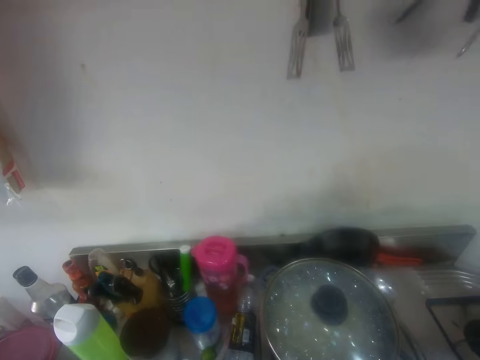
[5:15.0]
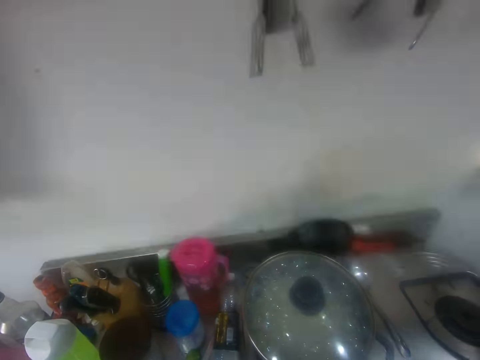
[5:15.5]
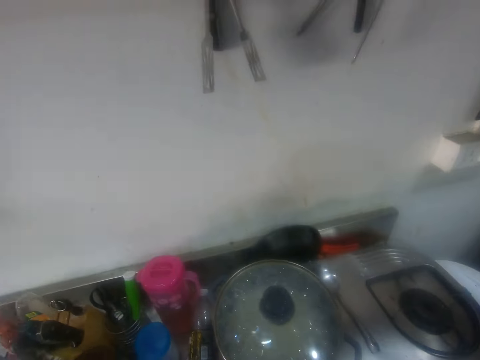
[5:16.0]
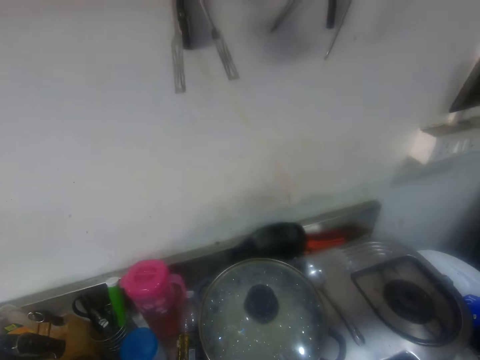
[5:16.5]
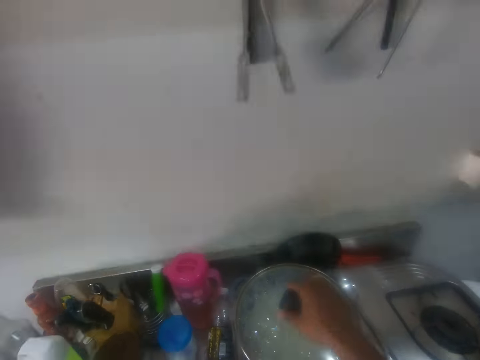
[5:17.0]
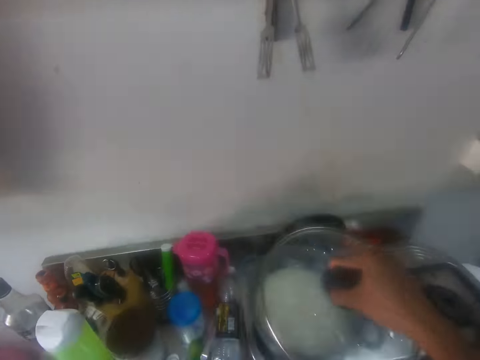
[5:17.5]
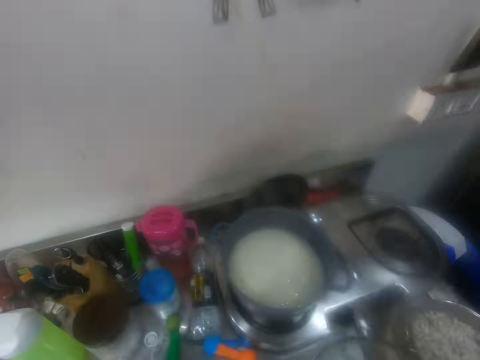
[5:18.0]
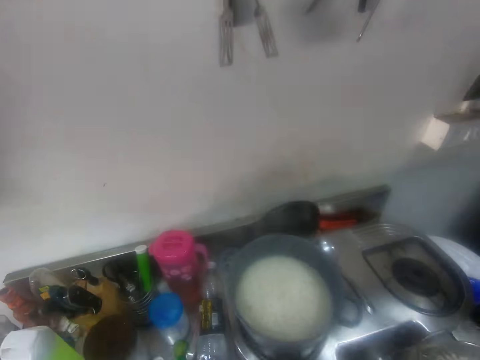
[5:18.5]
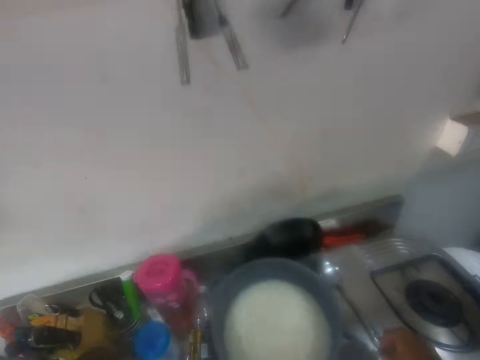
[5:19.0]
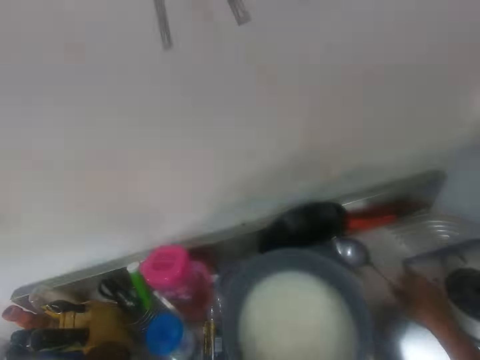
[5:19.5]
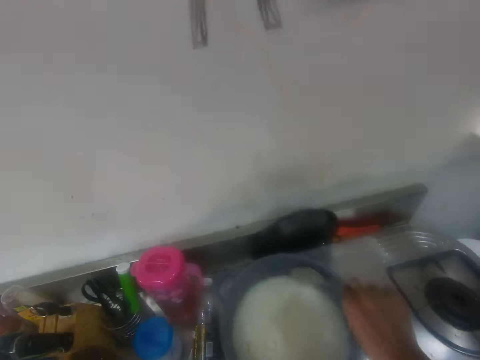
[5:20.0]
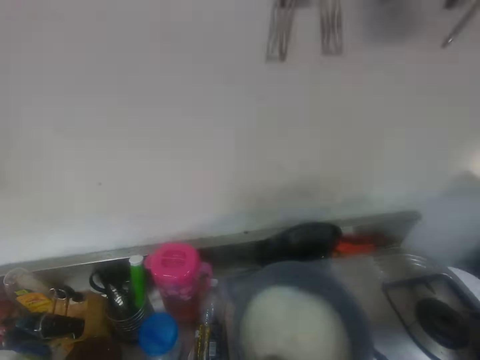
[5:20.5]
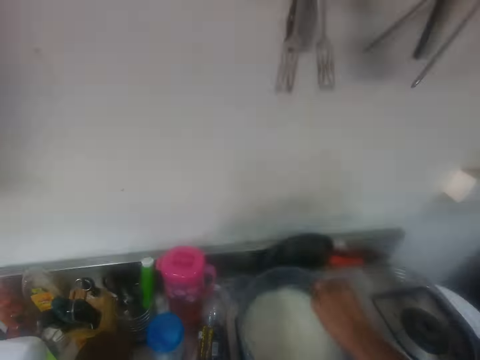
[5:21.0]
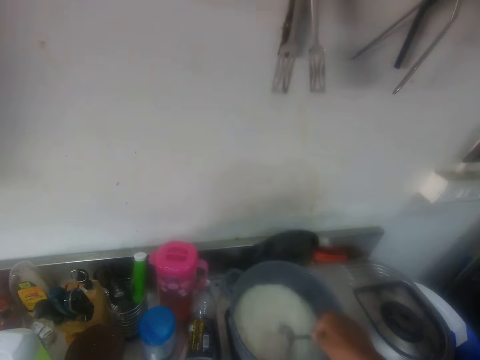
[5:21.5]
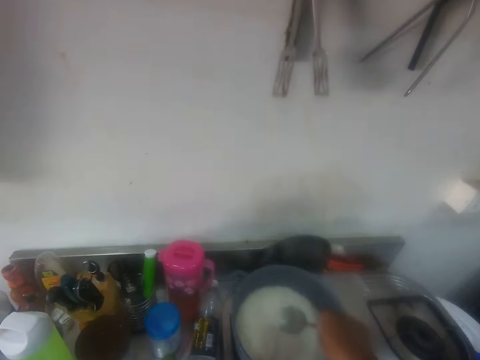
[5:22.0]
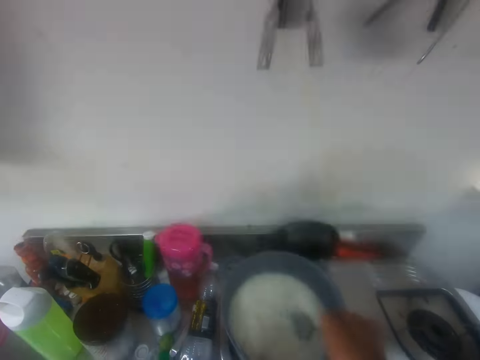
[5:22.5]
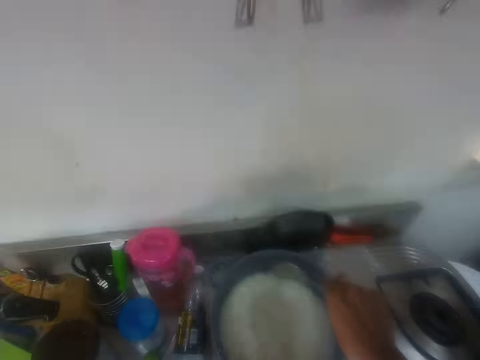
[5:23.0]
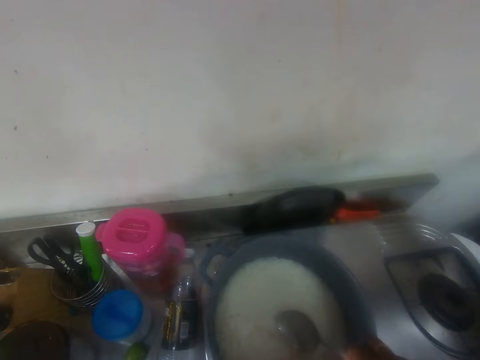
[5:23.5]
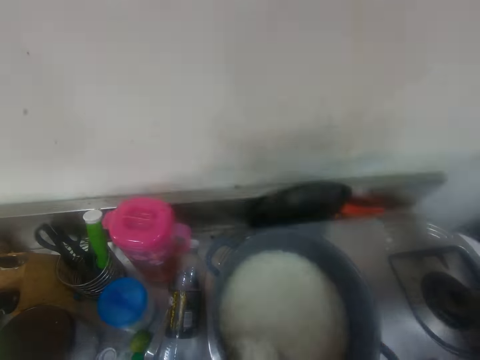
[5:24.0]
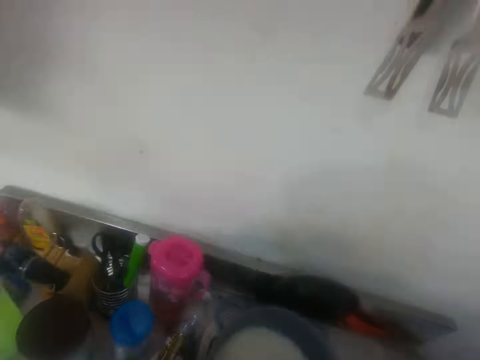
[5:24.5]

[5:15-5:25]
The camera wearer stares around the room. They open the pot on the cooker. They pick up the spoon from the cooker. They stir the food in the pot using the spoon.

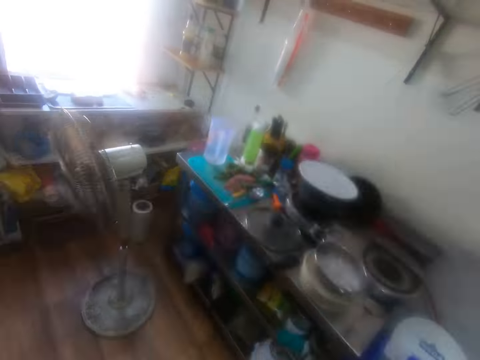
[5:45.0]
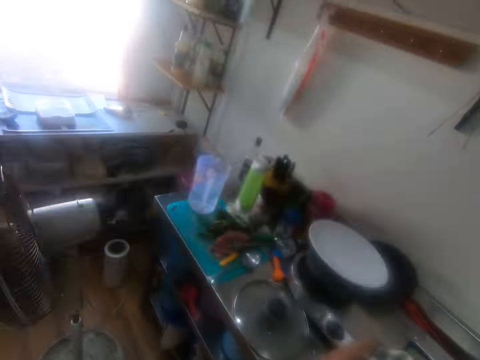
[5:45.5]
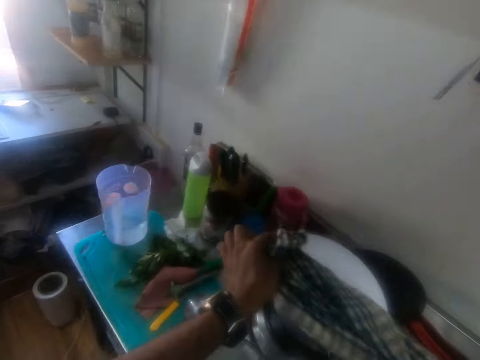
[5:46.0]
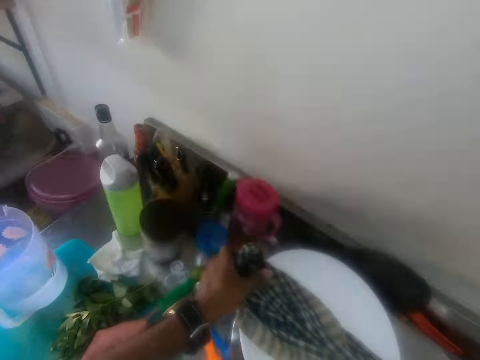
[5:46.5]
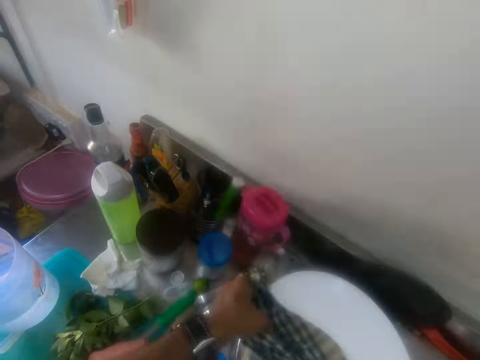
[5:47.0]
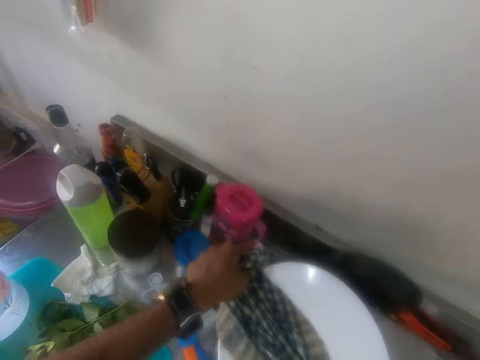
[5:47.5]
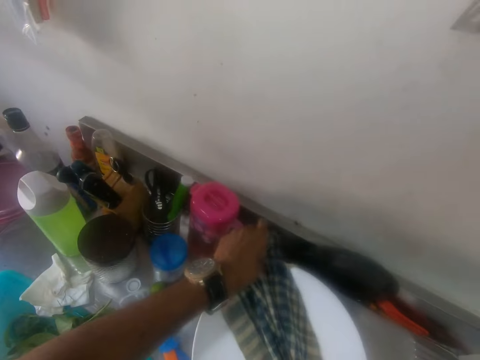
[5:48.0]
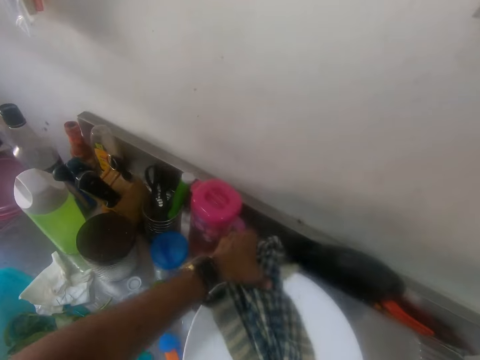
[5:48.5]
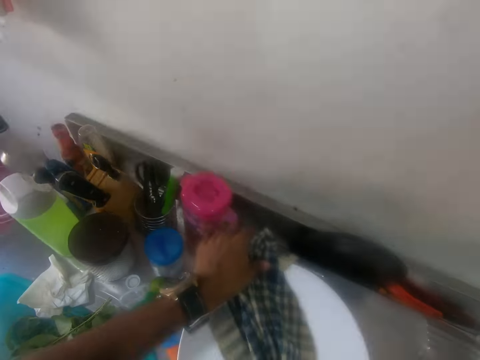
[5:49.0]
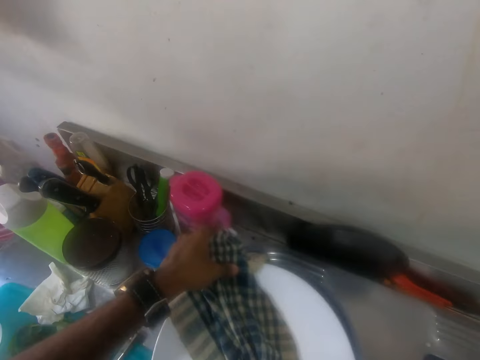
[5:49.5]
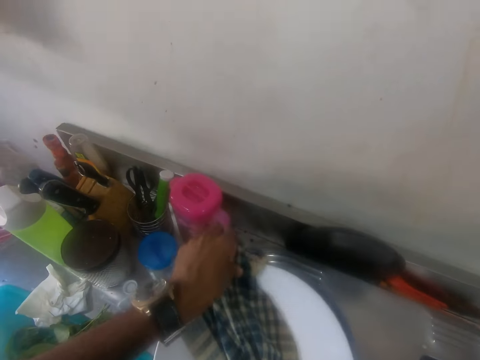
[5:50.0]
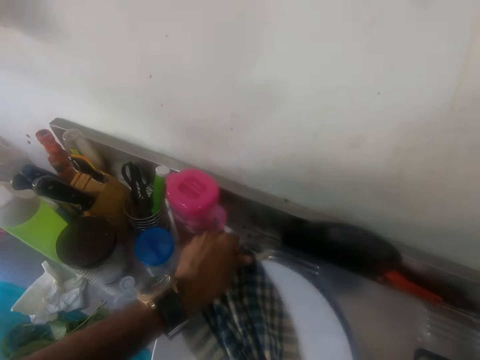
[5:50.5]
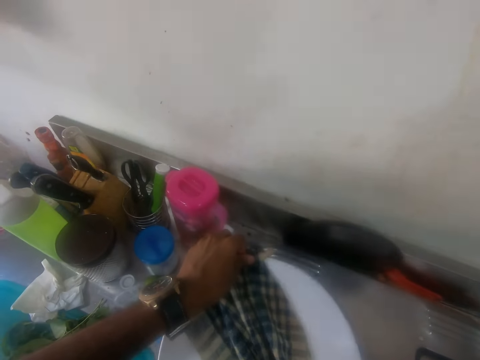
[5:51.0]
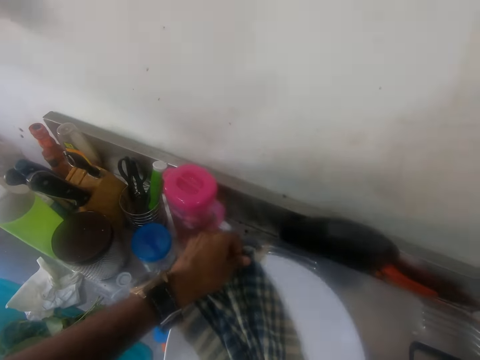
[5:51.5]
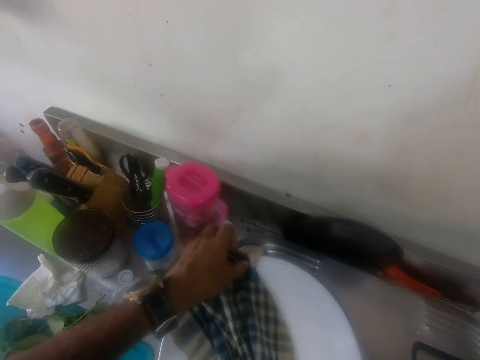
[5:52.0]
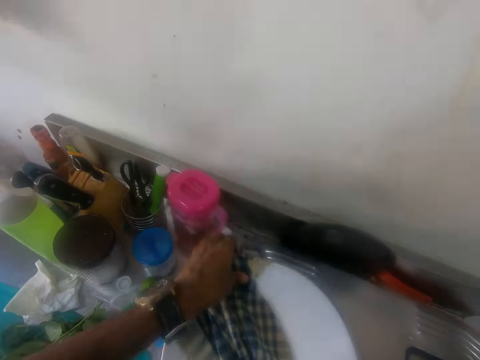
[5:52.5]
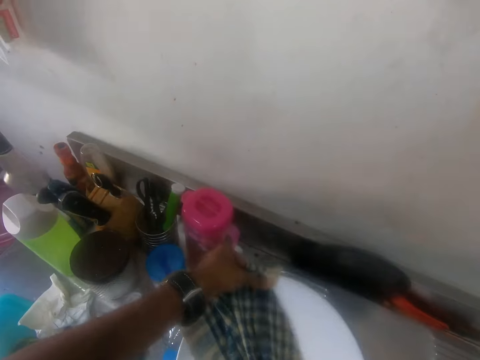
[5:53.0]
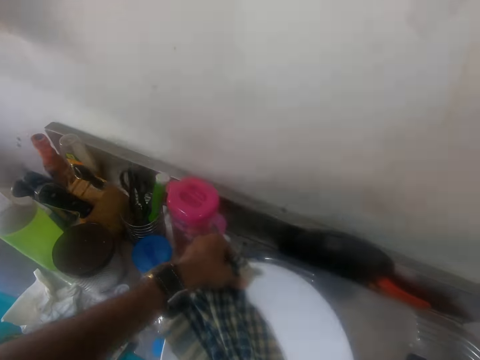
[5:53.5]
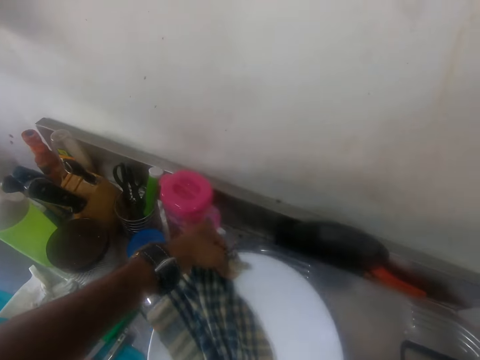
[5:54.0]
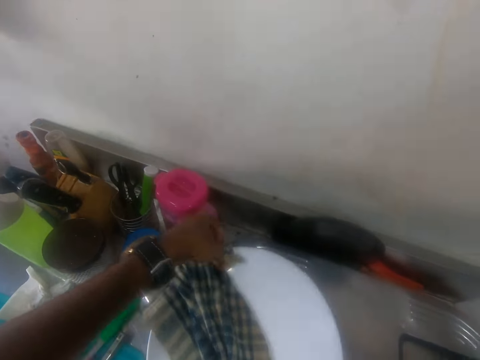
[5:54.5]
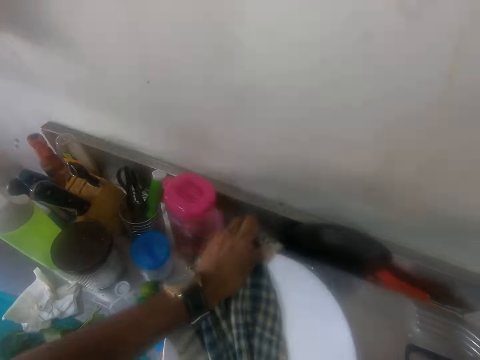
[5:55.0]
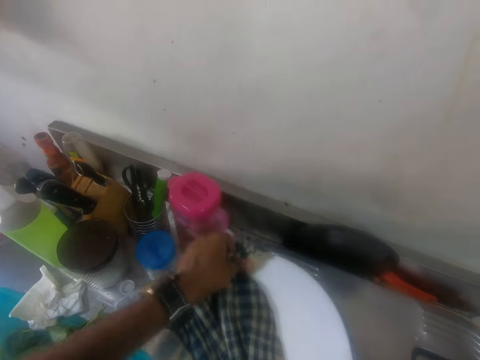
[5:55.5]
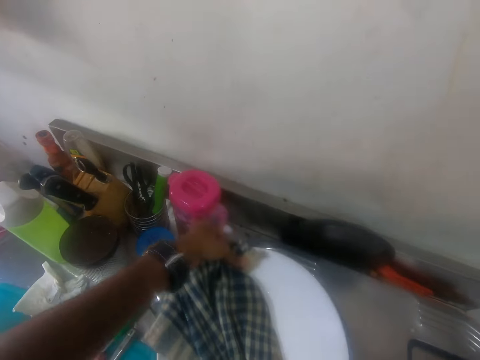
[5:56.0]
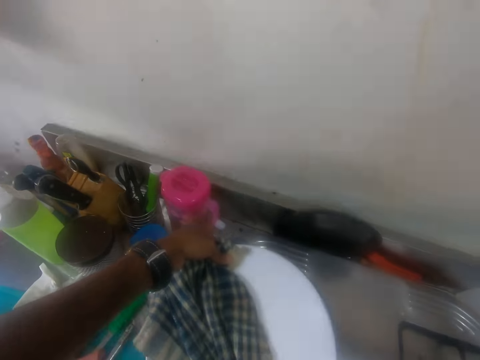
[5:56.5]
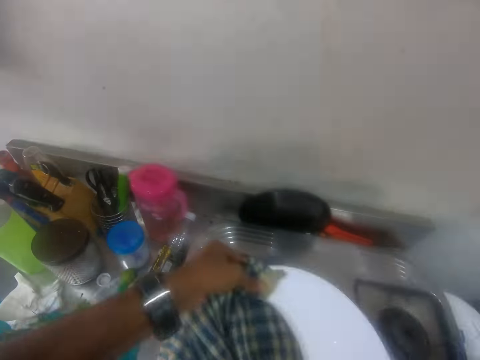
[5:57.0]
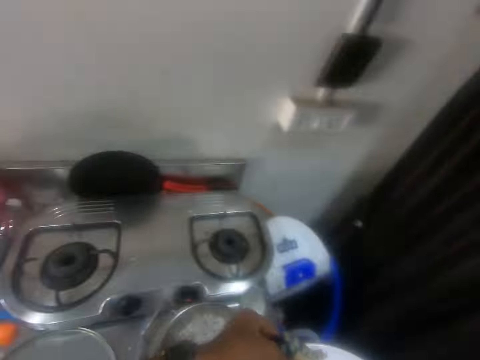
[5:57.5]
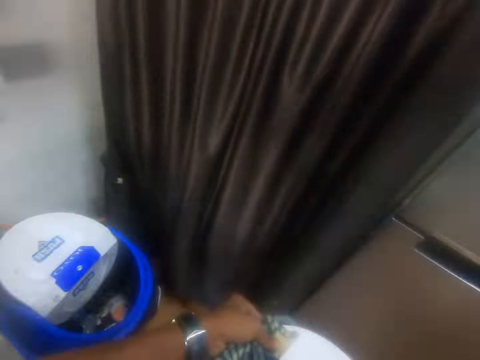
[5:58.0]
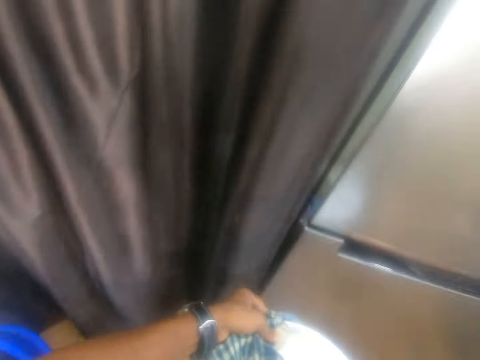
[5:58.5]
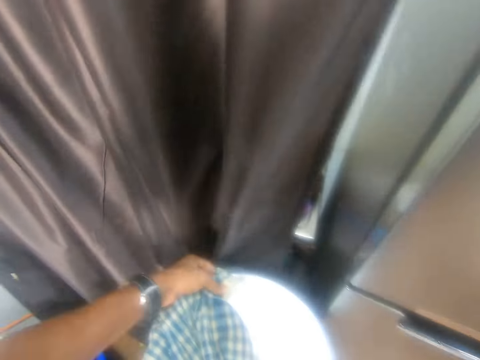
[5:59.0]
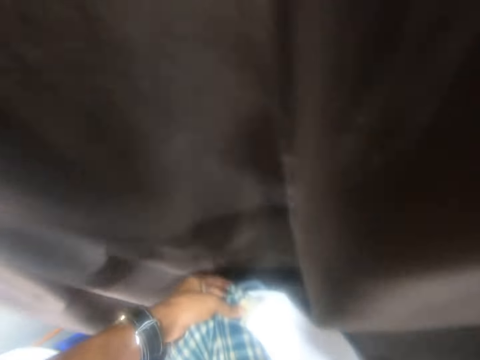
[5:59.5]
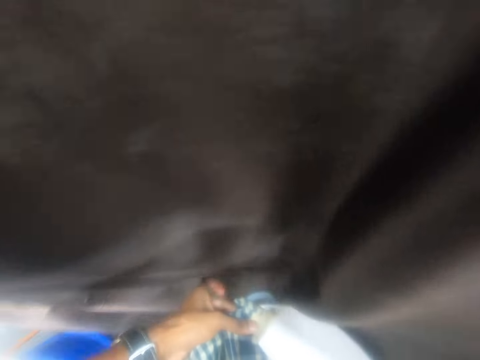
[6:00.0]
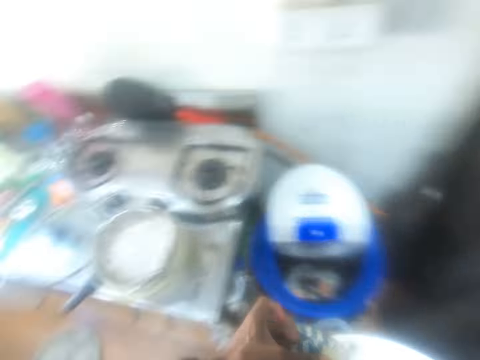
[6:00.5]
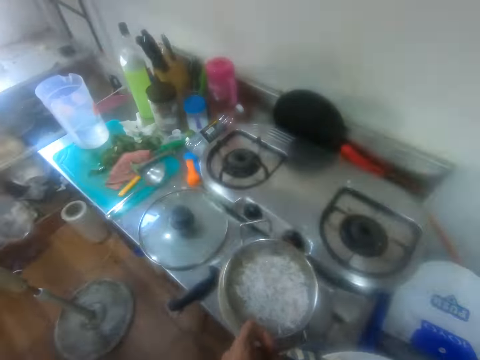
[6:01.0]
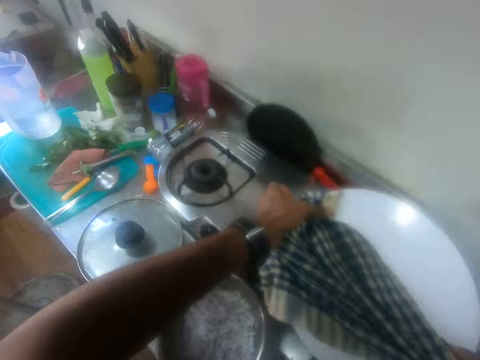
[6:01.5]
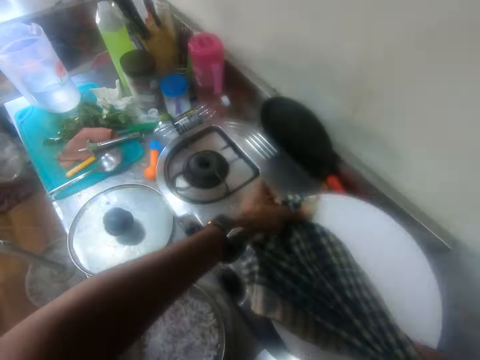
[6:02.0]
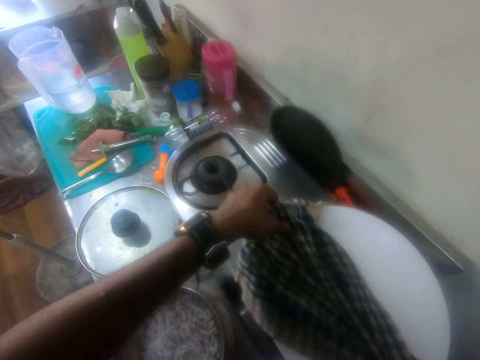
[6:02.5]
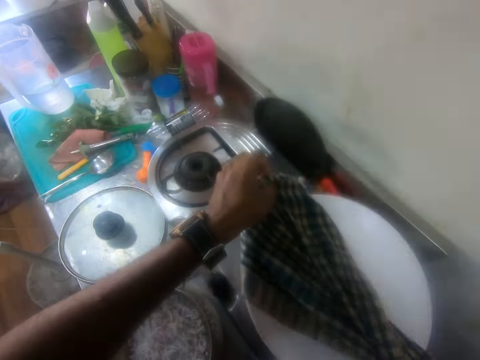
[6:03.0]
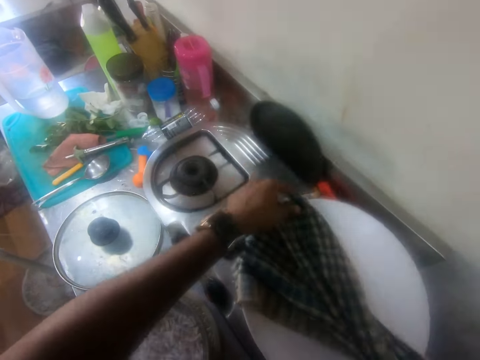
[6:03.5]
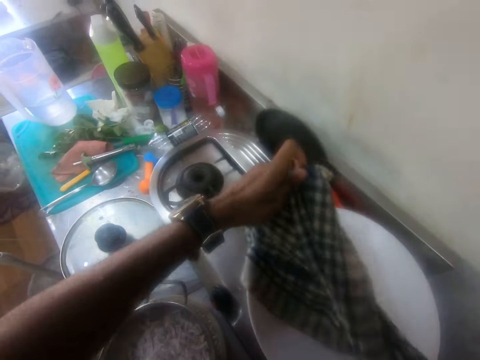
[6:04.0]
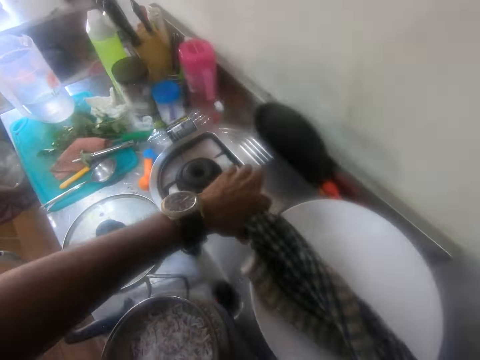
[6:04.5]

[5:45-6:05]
The camera wearer picks up the pot from the cooker. They adjust the fabric on the pot. They hold the pot with a cloth. They pick up the pot. They walk around the room. They put the pot on the cooker. They adjust the fabric on the pot.
